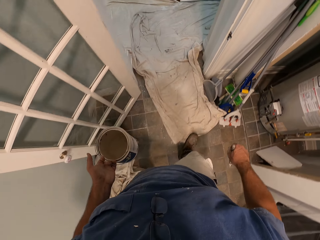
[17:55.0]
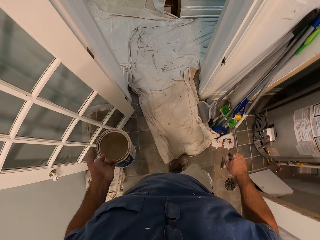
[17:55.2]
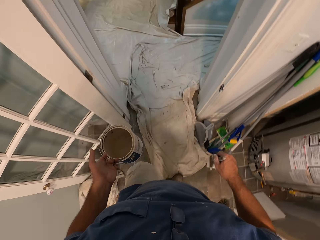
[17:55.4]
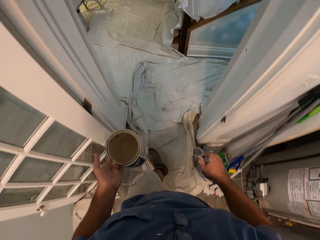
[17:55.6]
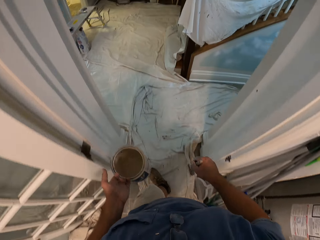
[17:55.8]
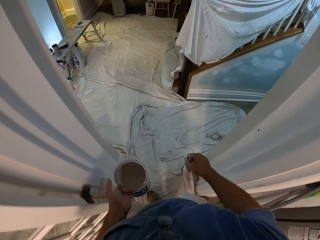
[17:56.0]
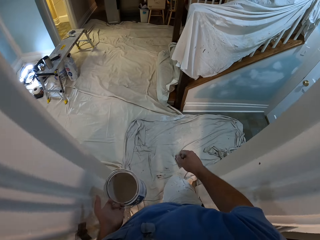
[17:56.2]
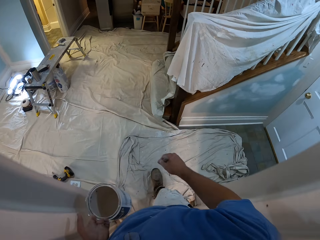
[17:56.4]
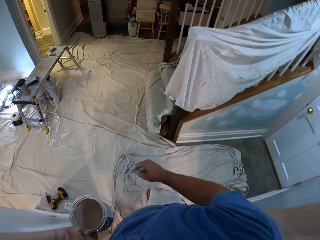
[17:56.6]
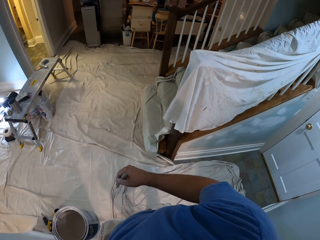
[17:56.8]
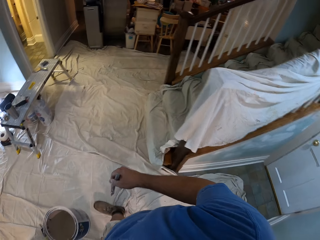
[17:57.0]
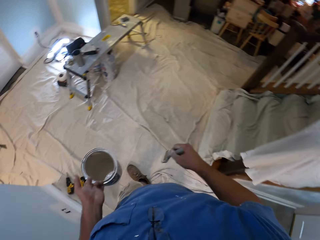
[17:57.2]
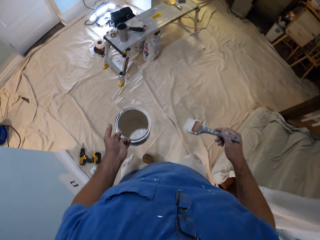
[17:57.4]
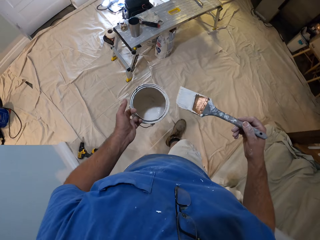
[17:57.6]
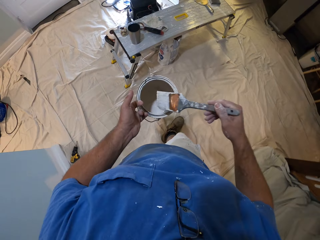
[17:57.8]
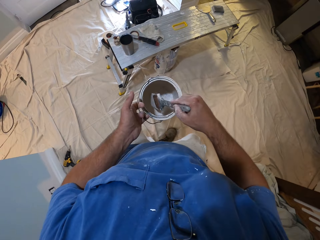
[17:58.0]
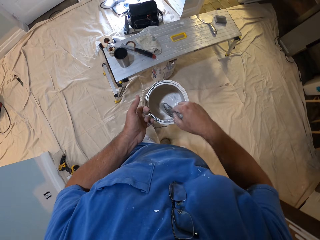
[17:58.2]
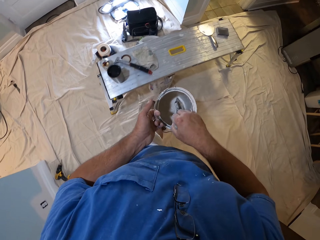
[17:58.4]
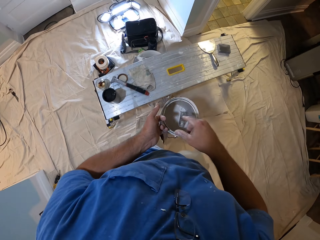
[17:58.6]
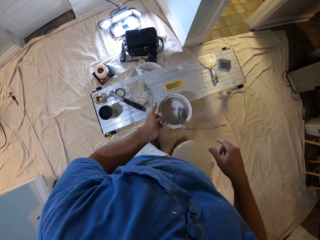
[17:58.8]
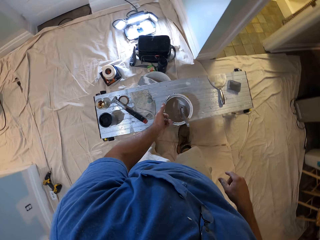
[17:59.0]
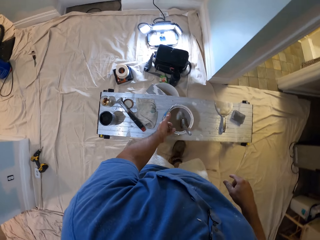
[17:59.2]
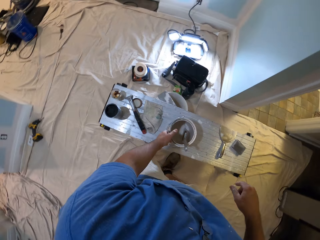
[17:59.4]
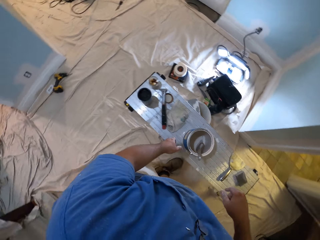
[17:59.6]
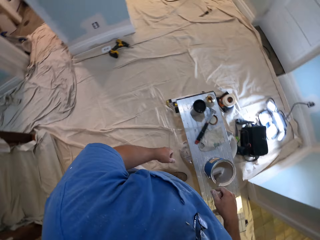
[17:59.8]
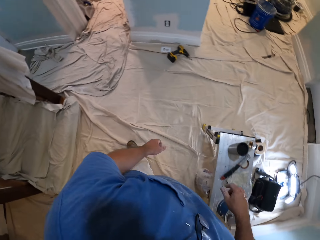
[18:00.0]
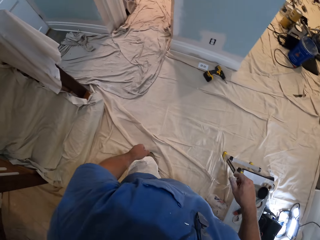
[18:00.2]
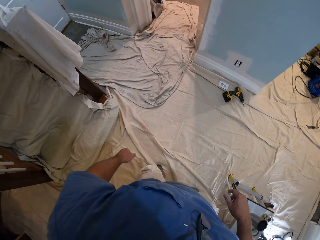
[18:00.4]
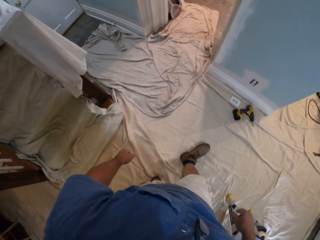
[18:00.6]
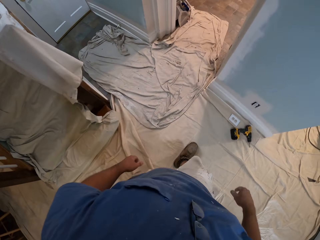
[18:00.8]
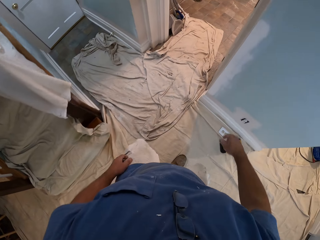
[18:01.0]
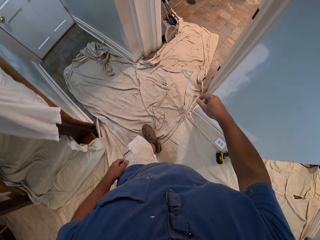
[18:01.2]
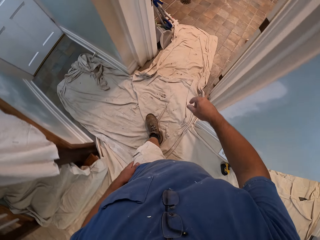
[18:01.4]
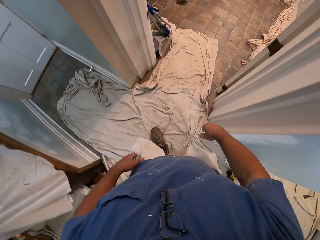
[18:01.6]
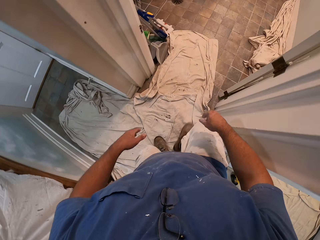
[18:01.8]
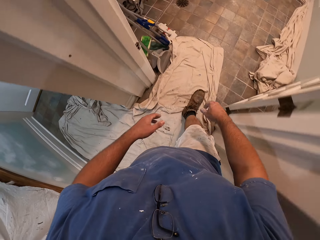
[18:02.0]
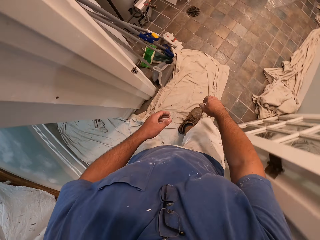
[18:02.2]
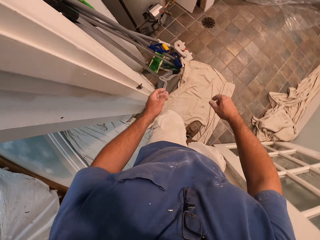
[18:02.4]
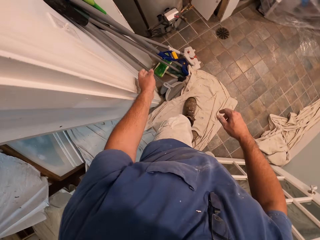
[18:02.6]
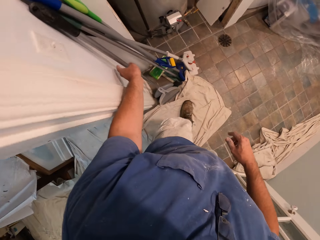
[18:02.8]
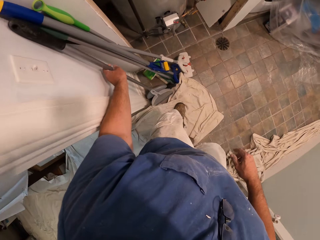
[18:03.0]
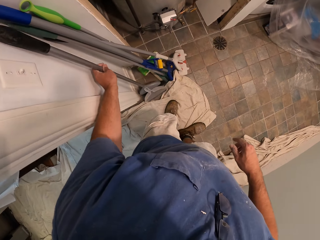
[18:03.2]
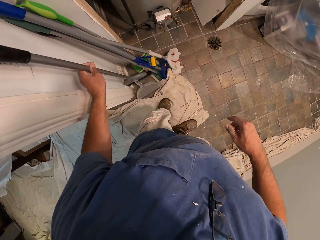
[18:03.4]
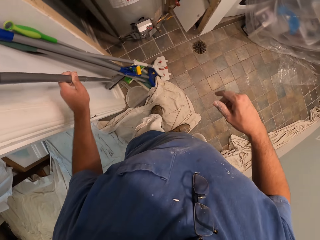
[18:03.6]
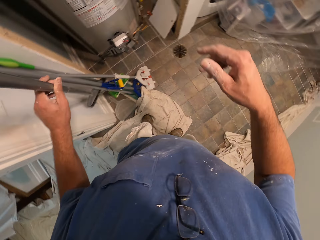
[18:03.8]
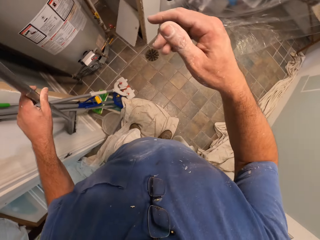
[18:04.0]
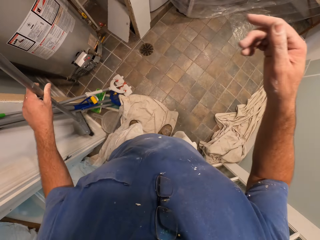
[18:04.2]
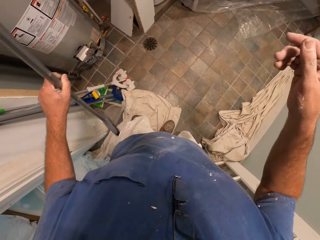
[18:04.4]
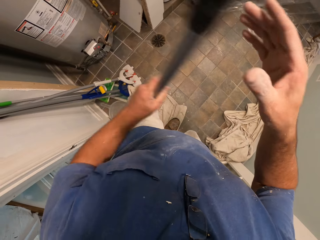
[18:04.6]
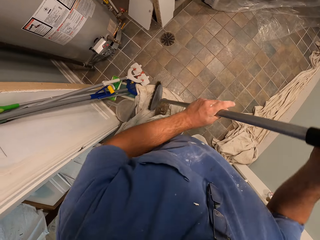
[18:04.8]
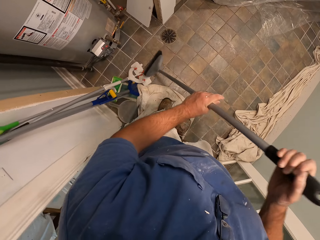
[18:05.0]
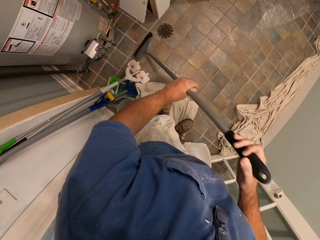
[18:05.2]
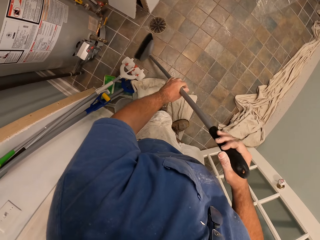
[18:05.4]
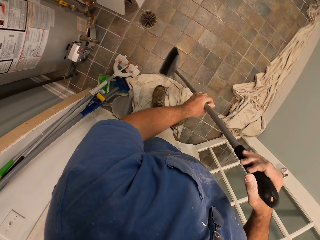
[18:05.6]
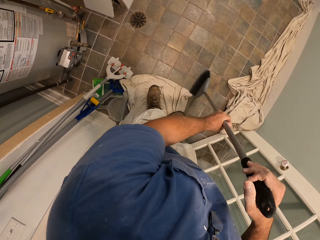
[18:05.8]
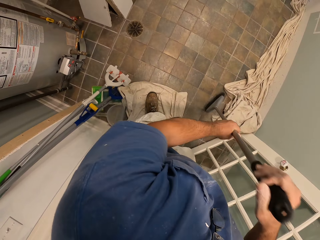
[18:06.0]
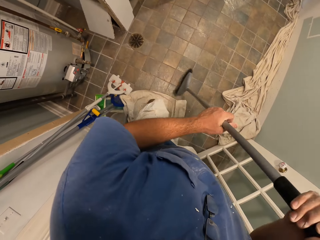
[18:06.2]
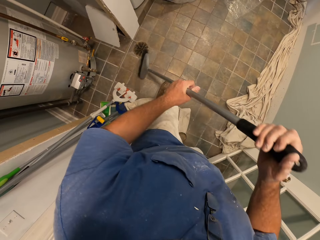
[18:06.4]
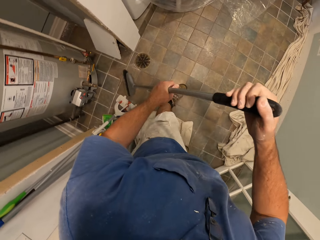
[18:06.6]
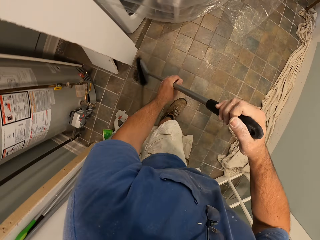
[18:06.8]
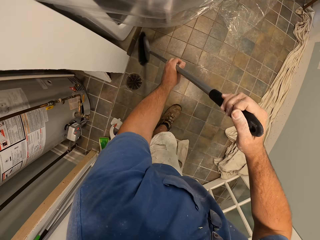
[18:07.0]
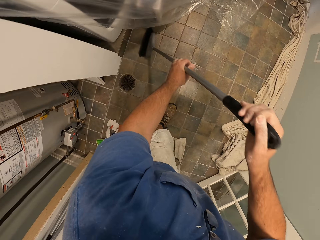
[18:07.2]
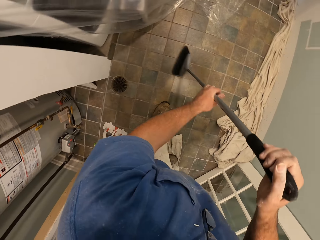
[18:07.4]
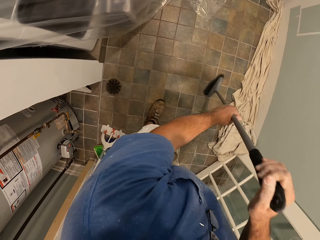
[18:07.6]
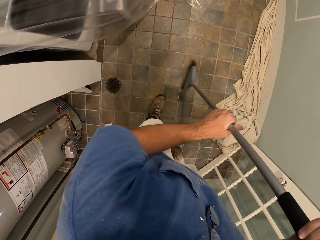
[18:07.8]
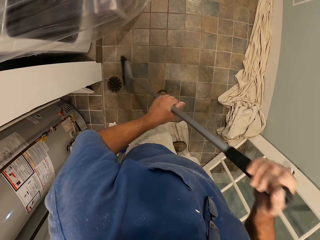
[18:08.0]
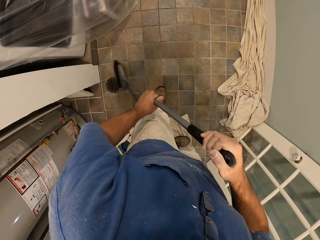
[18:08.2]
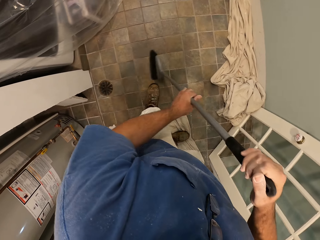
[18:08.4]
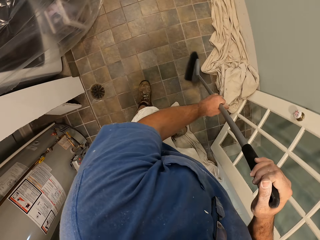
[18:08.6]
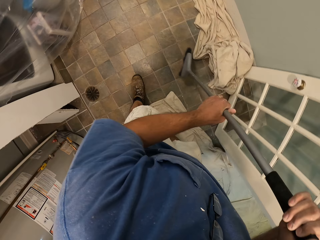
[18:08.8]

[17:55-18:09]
The camera wearer drops the paint brush into the bucket of paint in his left hand. He drops the bucket of paint on a work bench. He walks into a room. He picks up a broom by the wall with his left hand. He sweeps the room with the broom in both his hands.

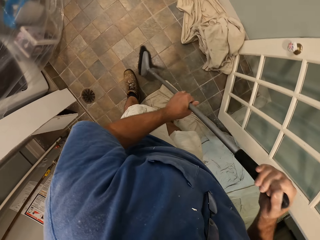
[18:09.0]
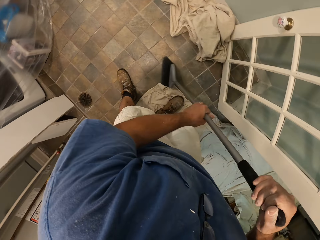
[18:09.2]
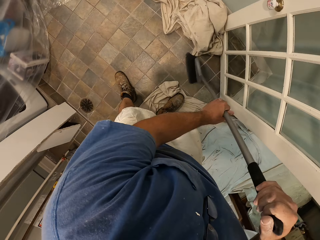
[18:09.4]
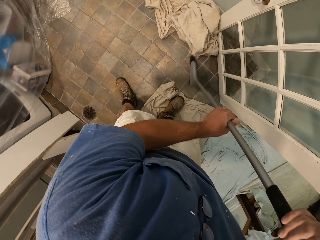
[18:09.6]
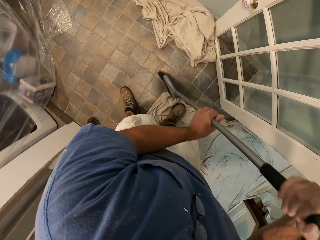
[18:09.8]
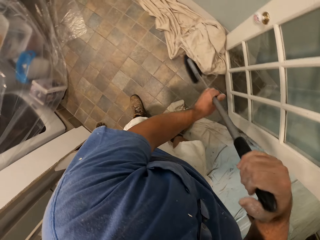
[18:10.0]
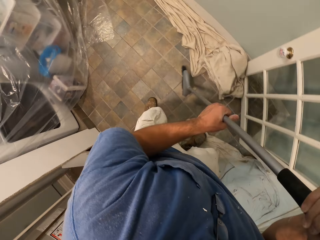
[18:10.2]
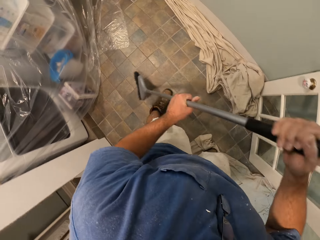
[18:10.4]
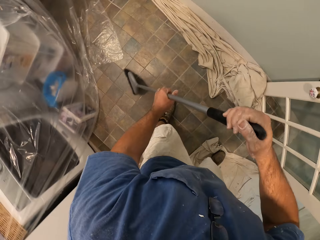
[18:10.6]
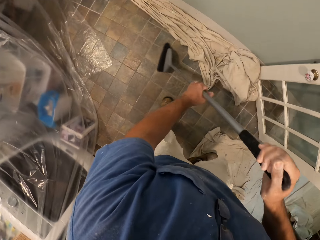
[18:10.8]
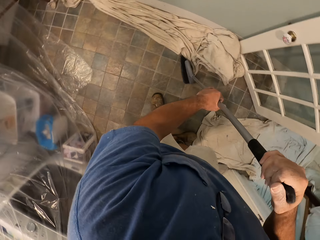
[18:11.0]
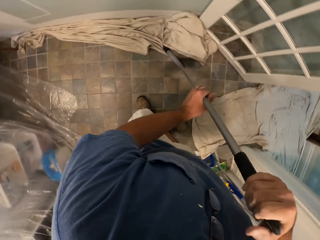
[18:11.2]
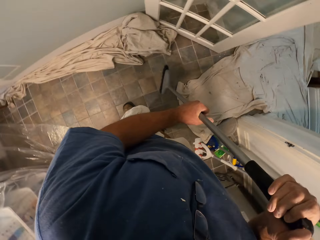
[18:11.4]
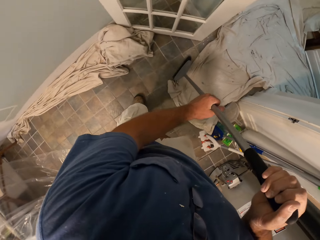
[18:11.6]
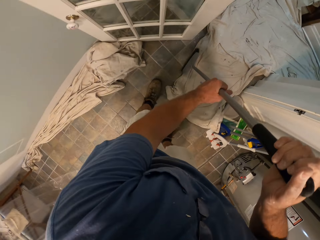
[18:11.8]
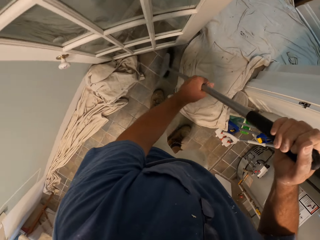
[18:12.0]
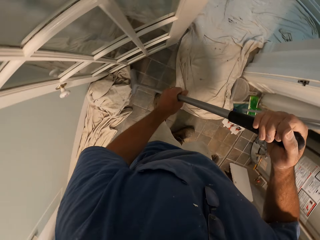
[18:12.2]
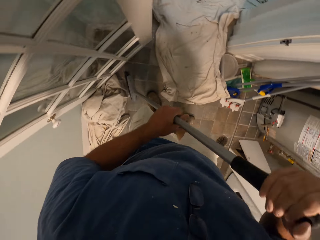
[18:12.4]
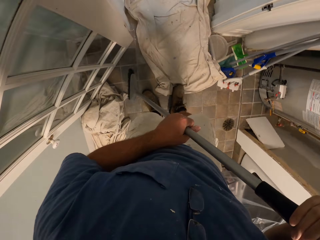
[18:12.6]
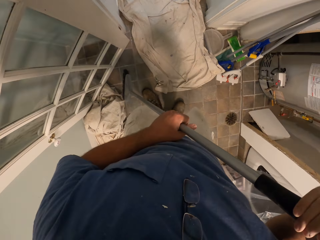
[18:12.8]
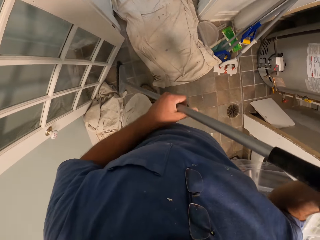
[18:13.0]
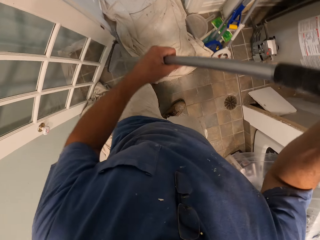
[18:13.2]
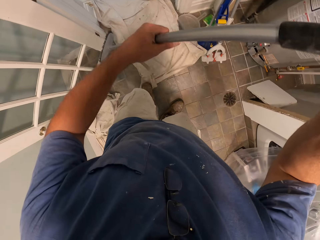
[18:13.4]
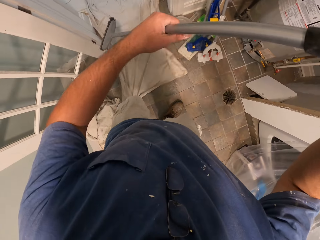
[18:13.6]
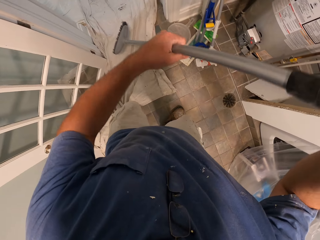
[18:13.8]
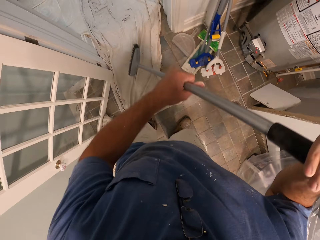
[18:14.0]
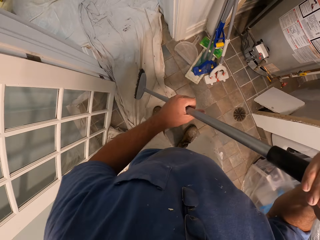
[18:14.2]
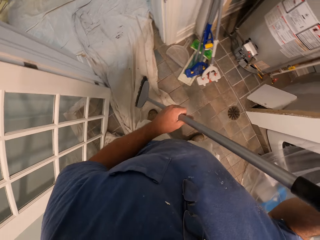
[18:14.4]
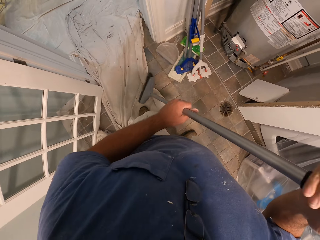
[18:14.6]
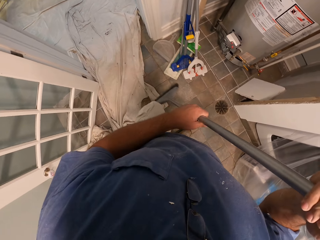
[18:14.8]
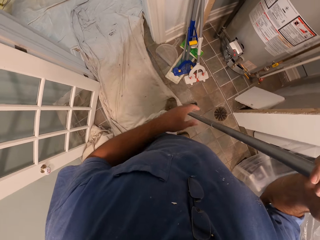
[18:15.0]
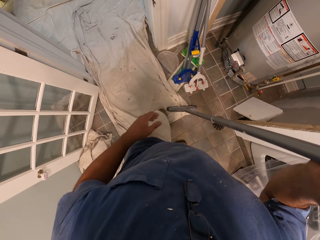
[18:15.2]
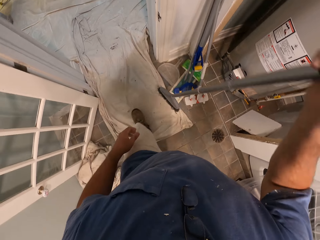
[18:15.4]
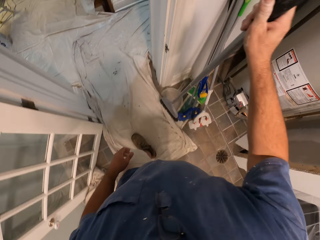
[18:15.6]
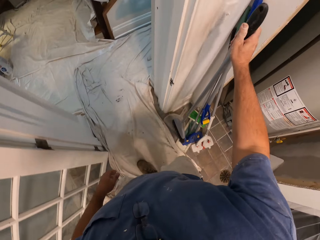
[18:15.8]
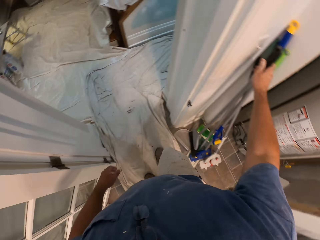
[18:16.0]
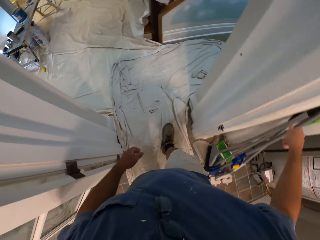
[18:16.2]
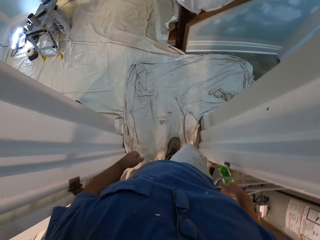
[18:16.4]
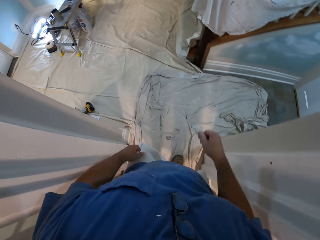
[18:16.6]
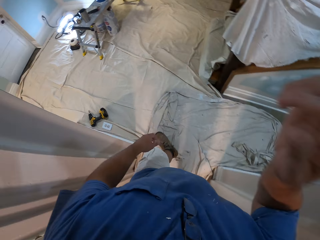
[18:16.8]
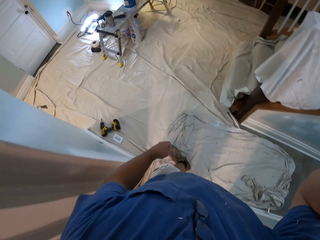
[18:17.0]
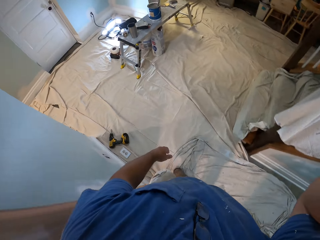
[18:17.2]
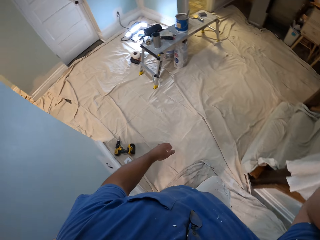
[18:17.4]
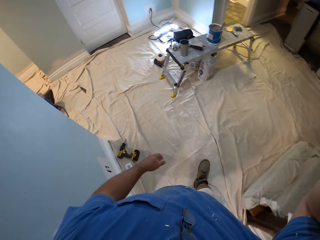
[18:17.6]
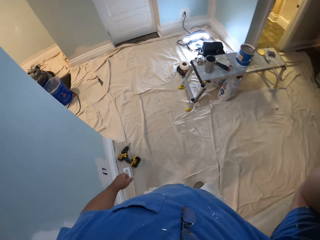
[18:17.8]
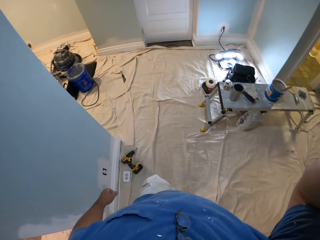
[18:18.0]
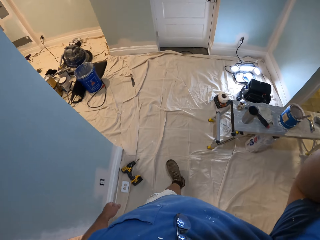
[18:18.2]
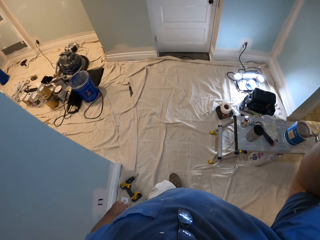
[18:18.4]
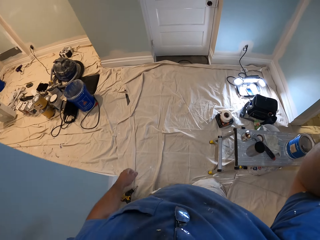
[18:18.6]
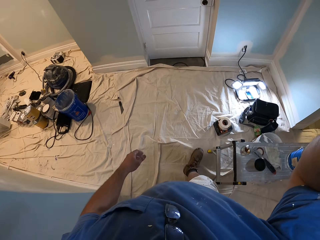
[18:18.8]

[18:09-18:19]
The camera wearer adjusts a canvas on the floor with his left leg. He leans the broom by the side of the wall. He walks out of the room. He raises his right hand up.
